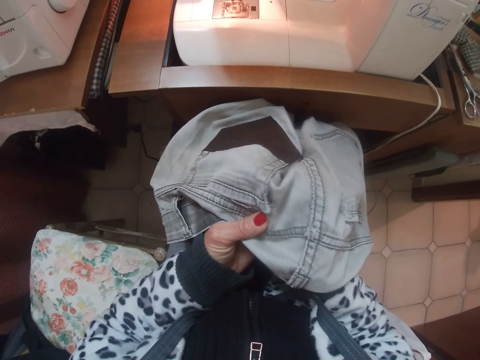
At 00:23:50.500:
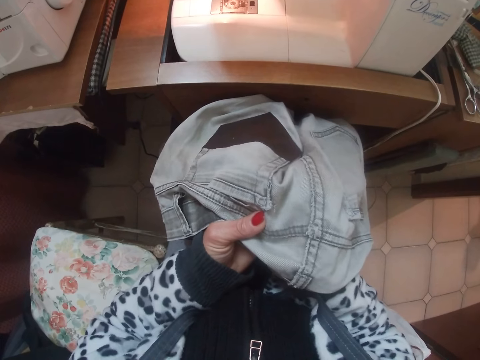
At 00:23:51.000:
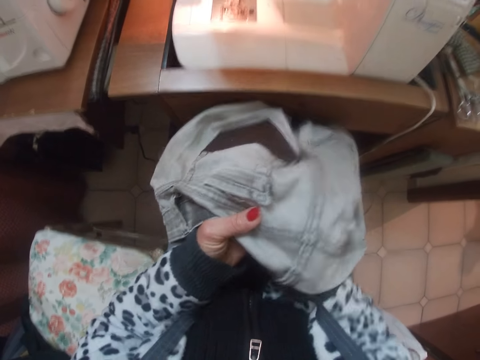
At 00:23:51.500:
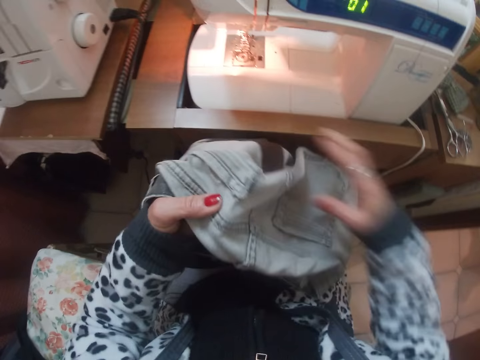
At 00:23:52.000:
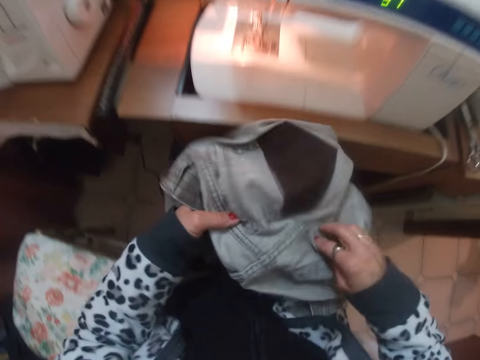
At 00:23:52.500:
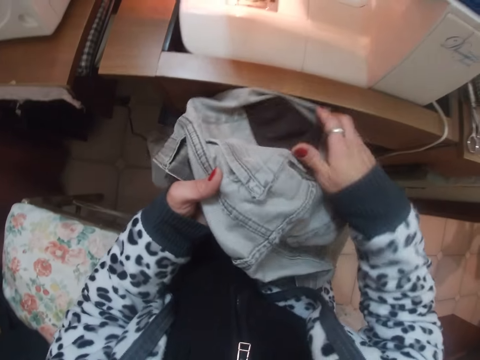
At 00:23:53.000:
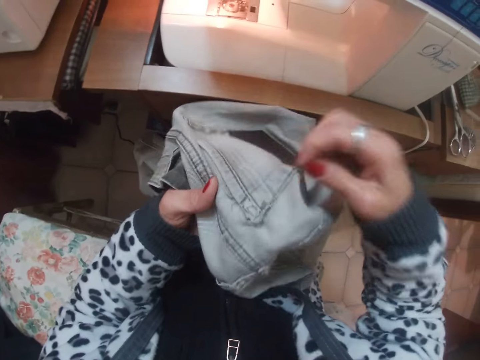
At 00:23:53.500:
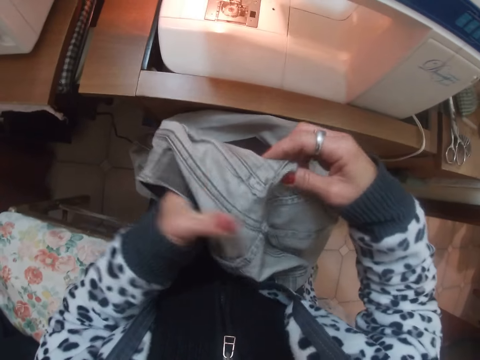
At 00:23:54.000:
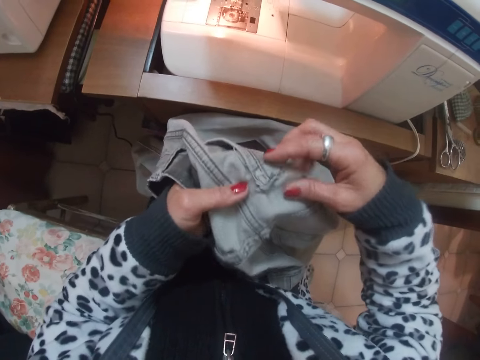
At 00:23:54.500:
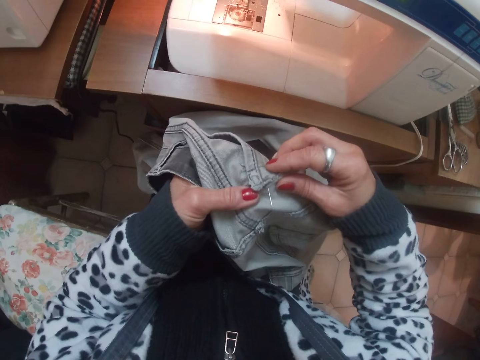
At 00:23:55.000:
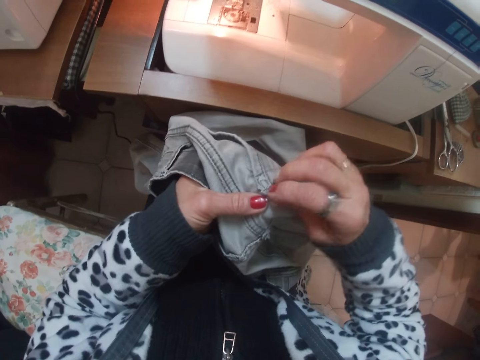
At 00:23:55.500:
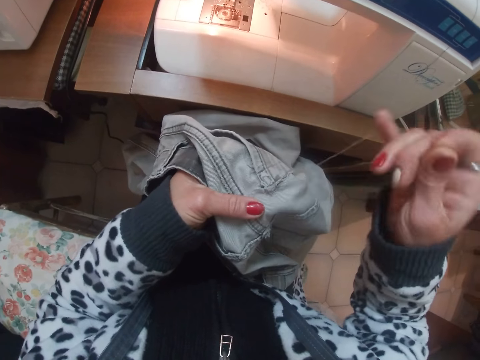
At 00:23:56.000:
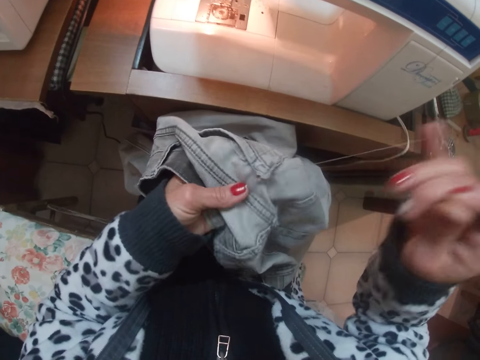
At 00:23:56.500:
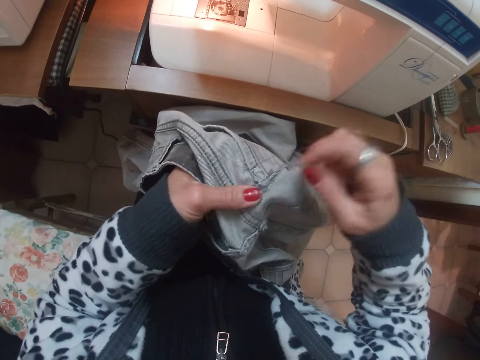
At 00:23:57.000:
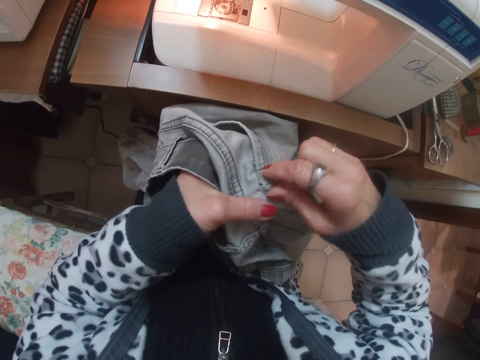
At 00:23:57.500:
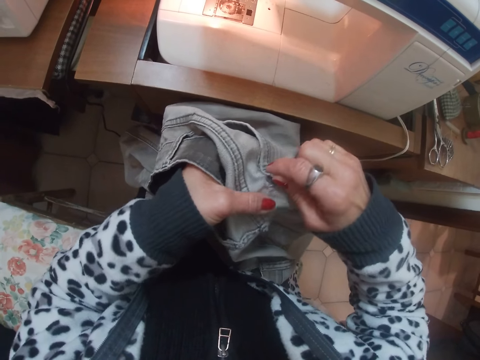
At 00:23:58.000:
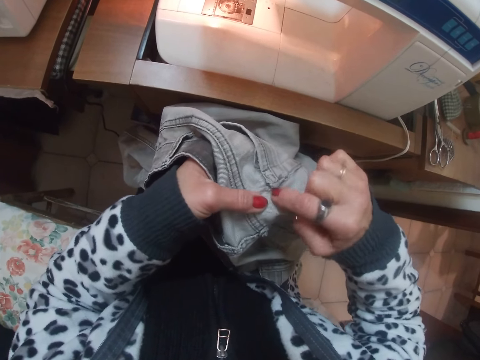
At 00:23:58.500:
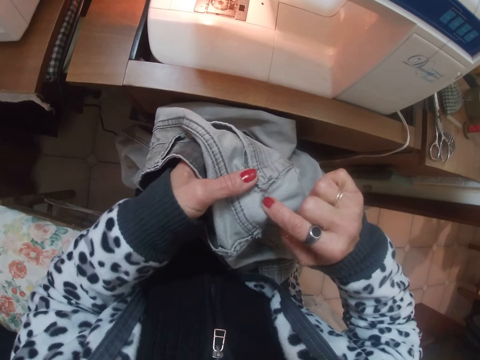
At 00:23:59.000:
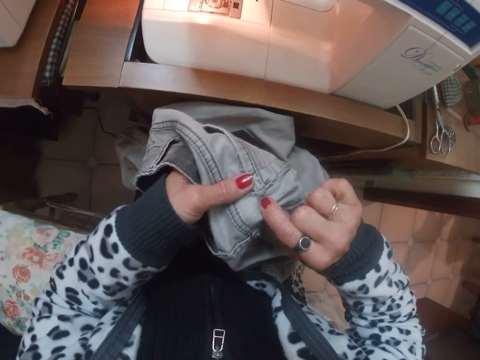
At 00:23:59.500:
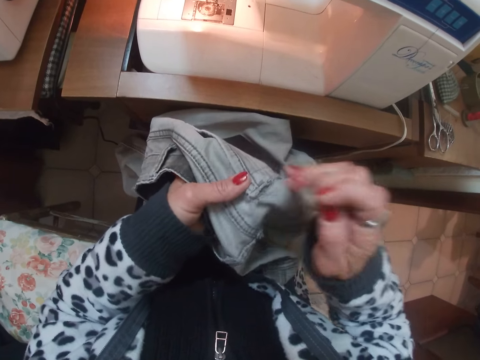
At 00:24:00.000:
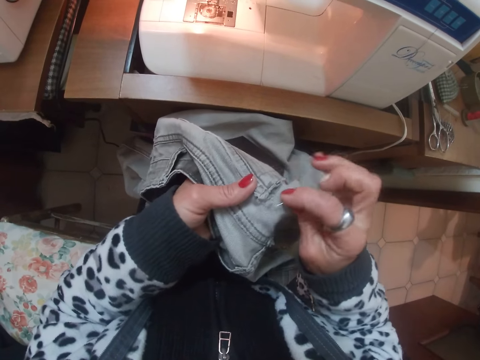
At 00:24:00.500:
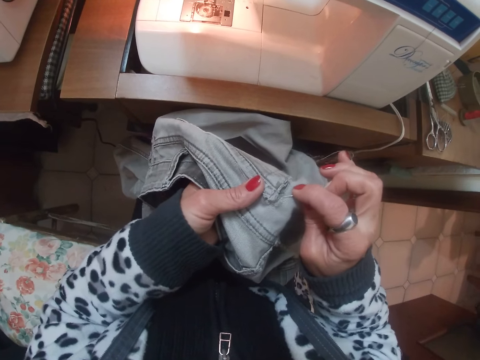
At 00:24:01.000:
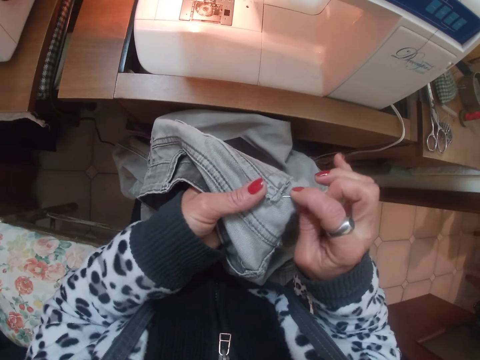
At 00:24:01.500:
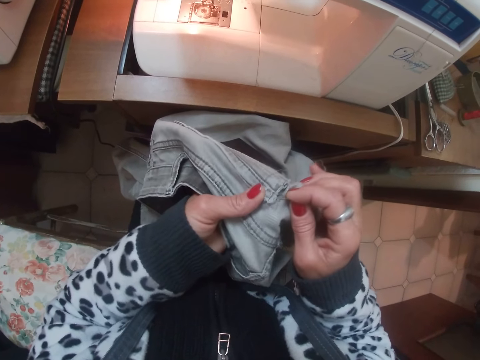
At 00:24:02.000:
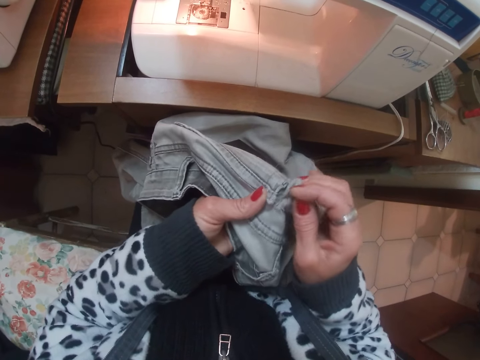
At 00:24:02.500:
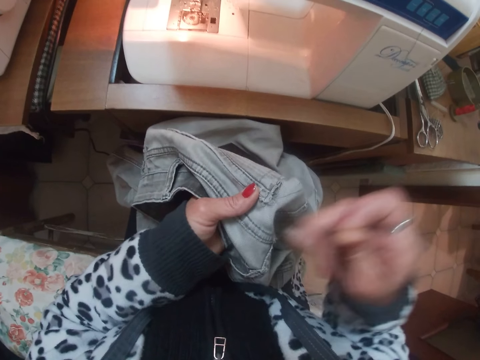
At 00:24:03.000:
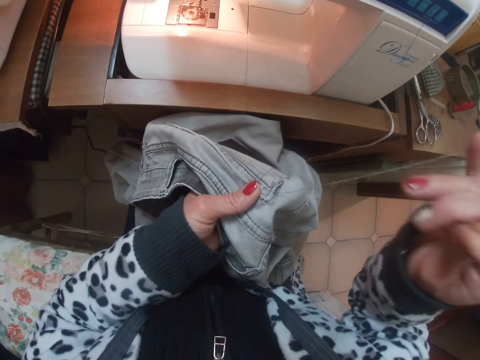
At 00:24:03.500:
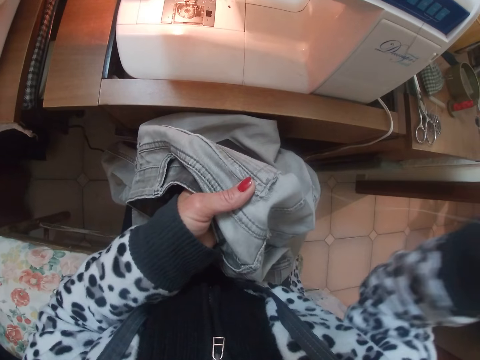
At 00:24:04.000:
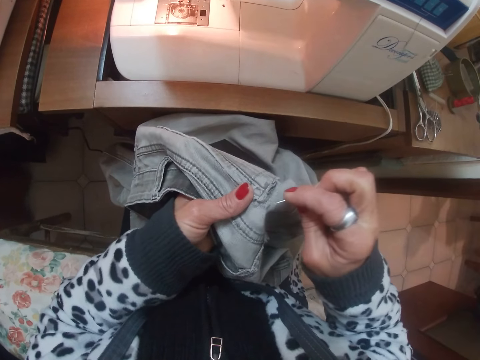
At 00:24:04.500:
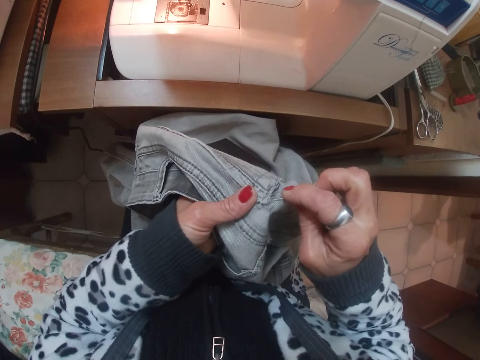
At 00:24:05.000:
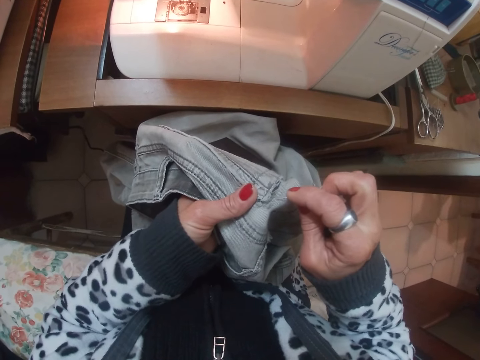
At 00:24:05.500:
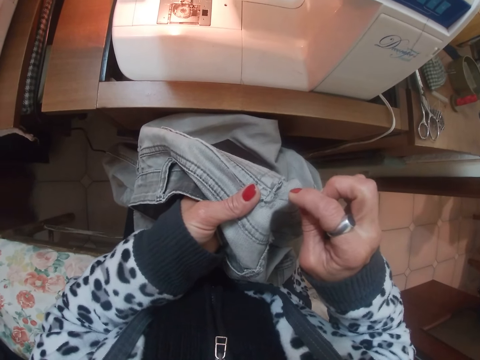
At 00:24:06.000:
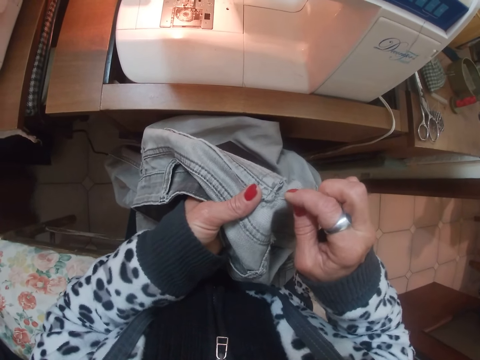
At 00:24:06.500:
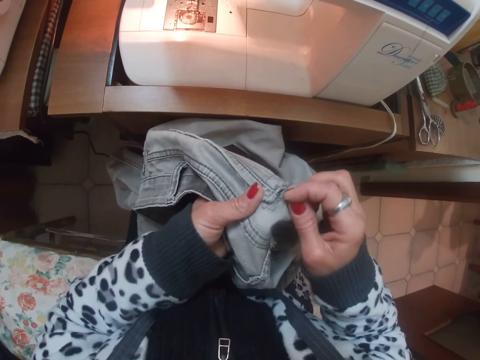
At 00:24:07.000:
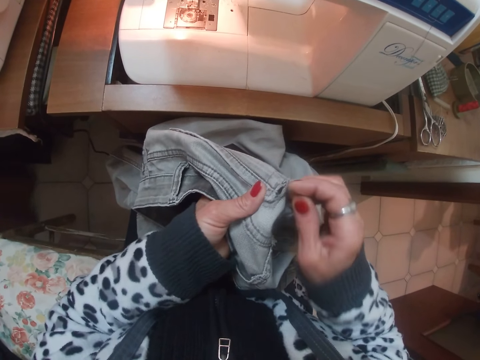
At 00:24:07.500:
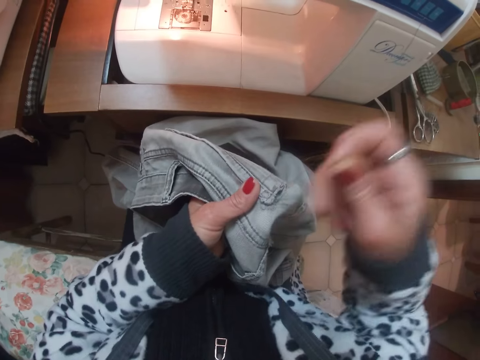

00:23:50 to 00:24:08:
The camera wearer inserts the needle into the cloth with her right hand. She sews a pair of pants with a sewing needle. She pulls the thread with her right hand. She touches the pair of pants. She adjusts the cloth with her right index finger. She sews the cloth on her thighs with the needle together with thread in her right hand. She pulls the sewing needle. She sews the pair of pants with the sewing needle. She pulls the sewing needle.

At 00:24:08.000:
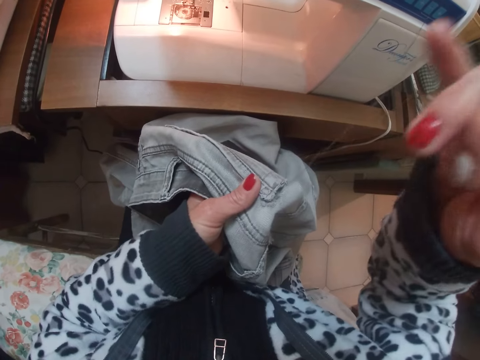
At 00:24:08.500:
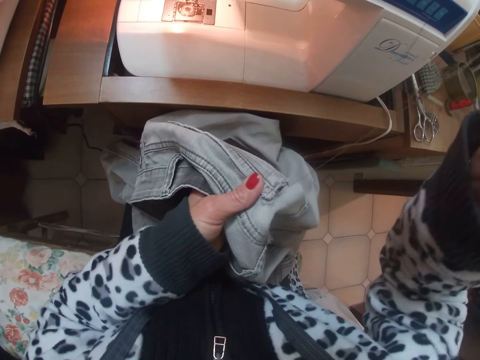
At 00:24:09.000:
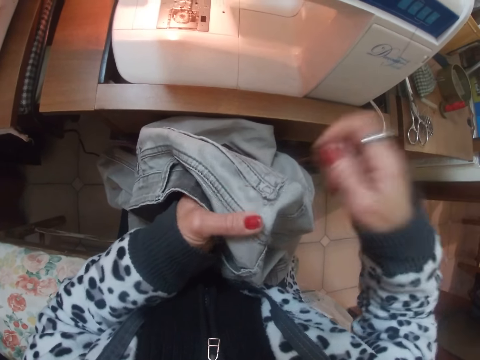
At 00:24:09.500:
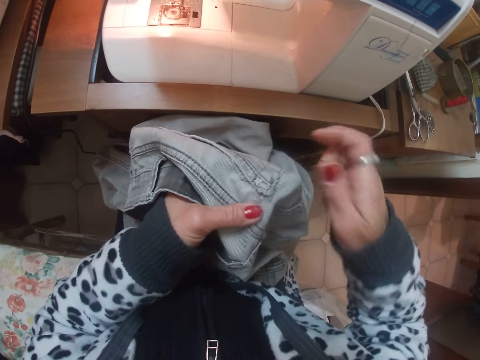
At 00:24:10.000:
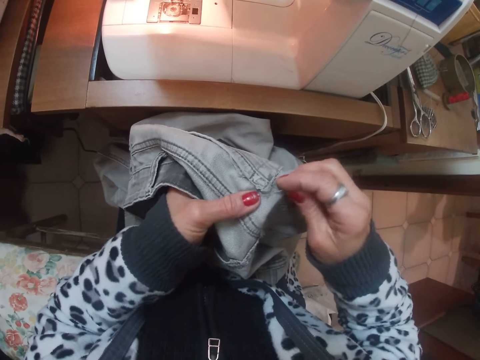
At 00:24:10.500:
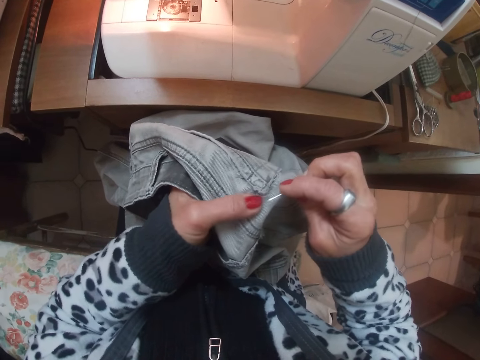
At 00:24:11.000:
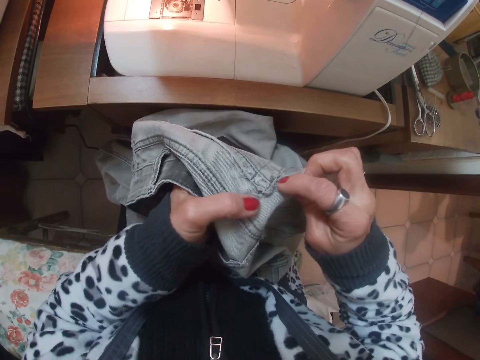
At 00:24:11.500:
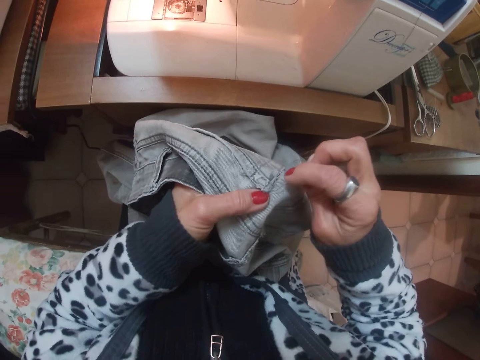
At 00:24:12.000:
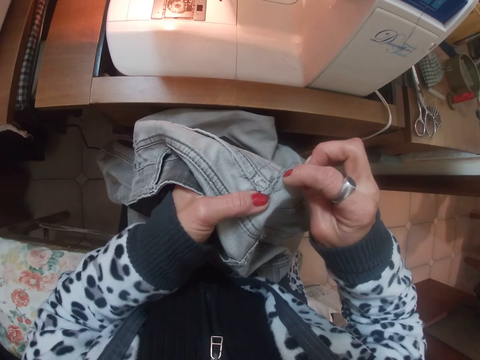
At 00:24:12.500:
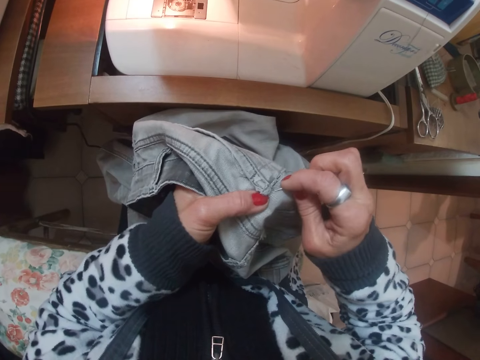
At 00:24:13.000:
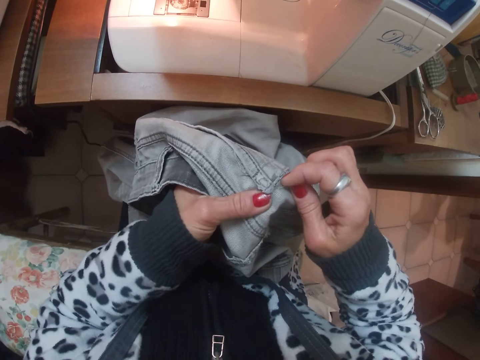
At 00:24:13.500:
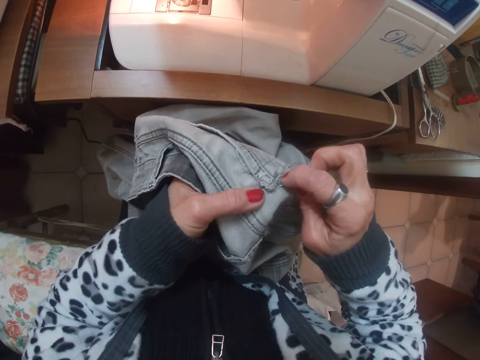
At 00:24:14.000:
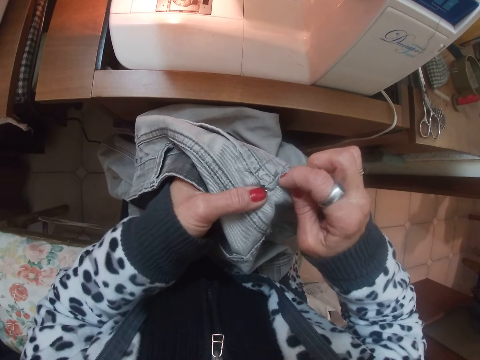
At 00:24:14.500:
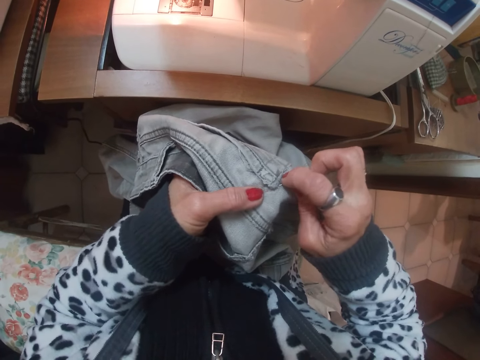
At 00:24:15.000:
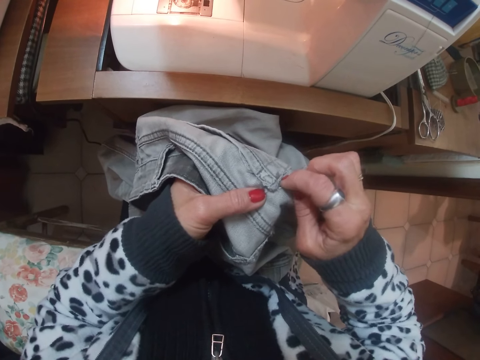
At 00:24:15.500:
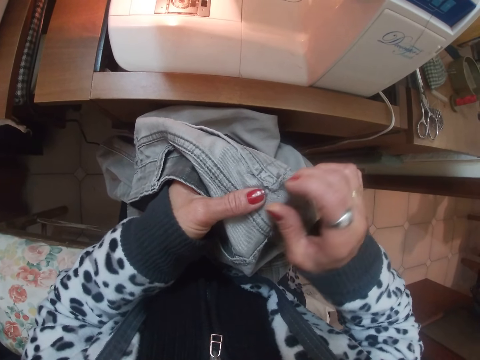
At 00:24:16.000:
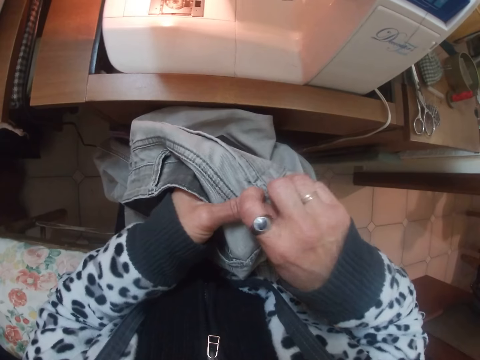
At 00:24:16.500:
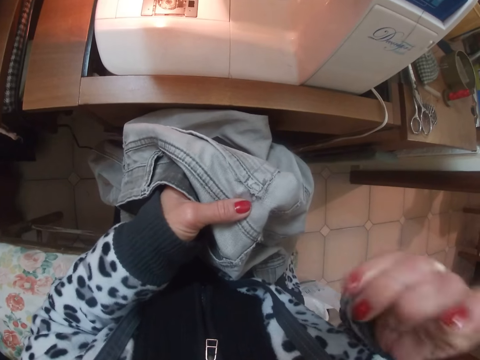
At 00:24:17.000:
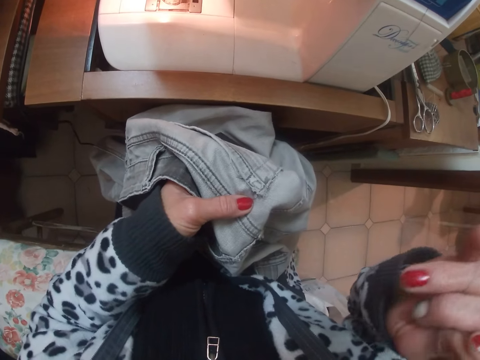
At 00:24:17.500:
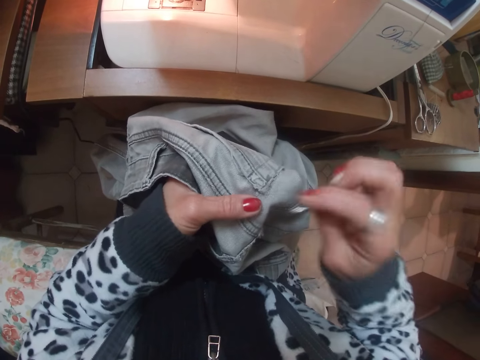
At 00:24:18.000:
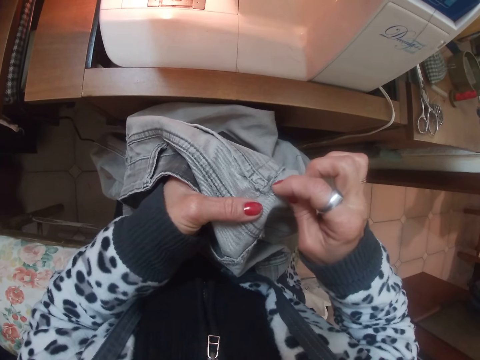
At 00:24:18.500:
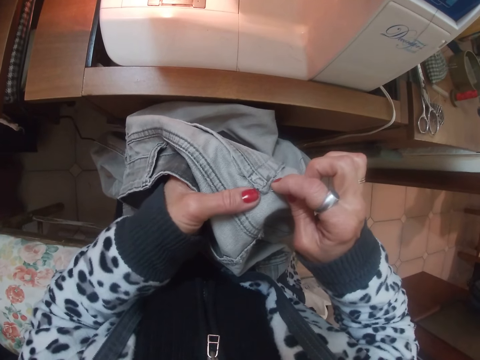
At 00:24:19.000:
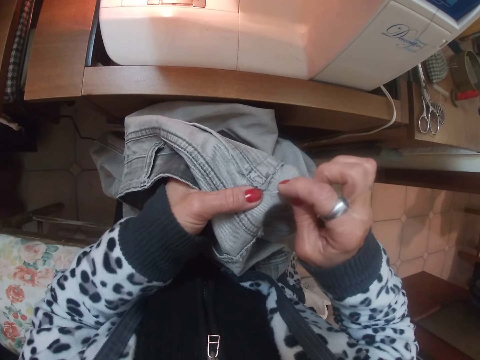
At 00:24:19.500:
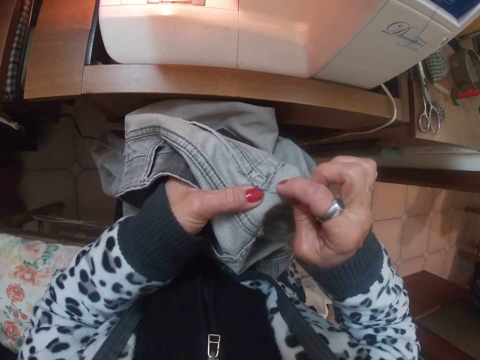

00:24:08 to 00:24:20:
The camera wearer adjusts the cloth or pair of pants with her right hand briefly. She sews the cloth on her thighs with the sewing needle together with thread in her right hand. She pulls the sewing needle. She sews the pair of pants with the sewing needle.
